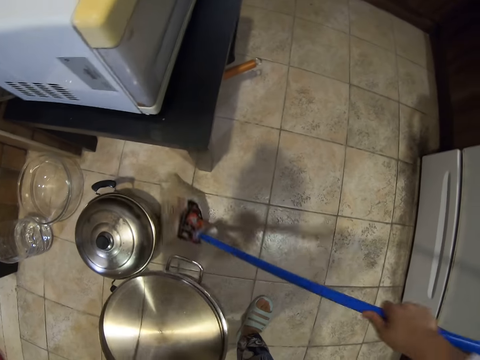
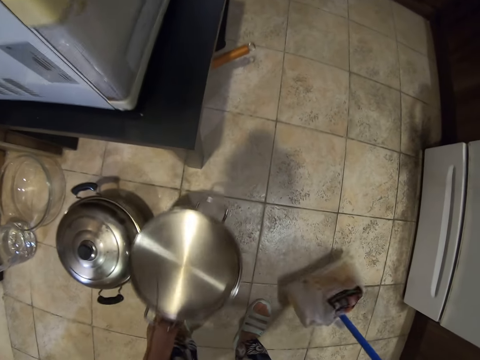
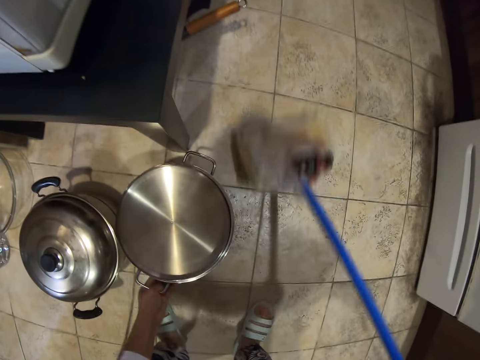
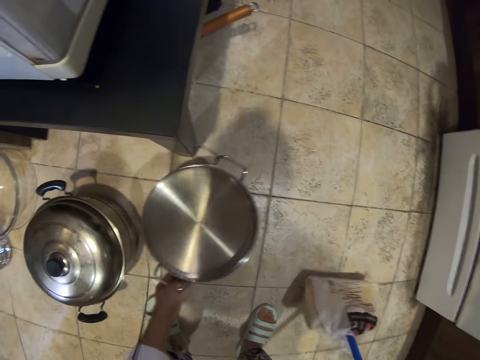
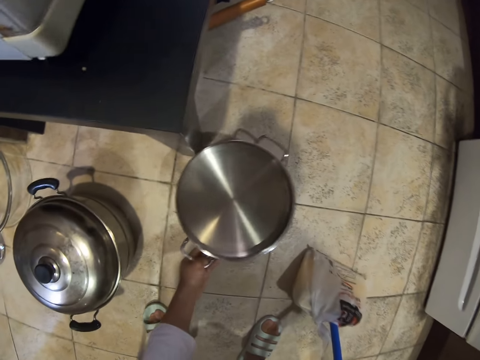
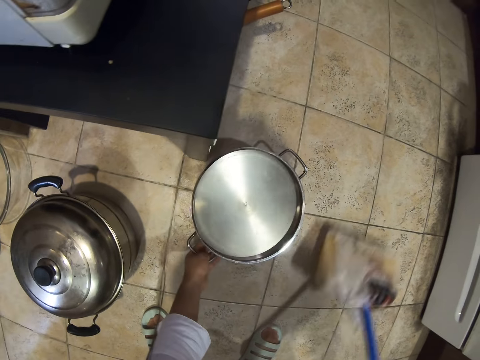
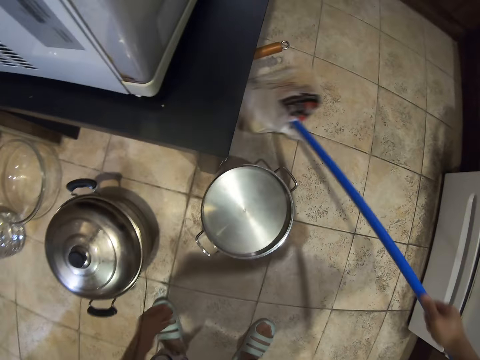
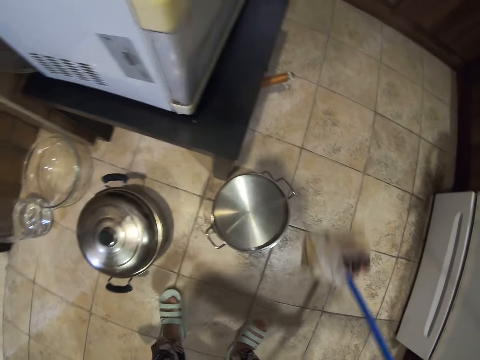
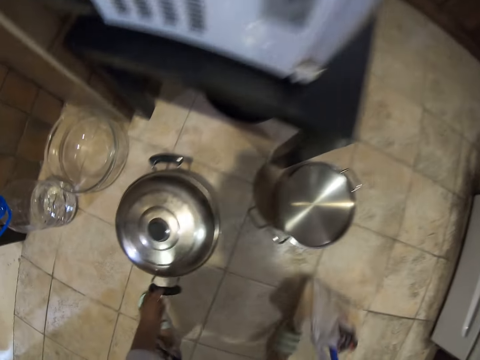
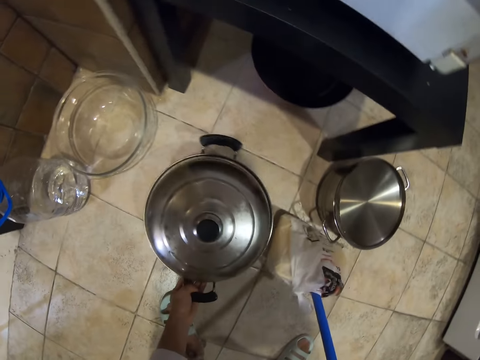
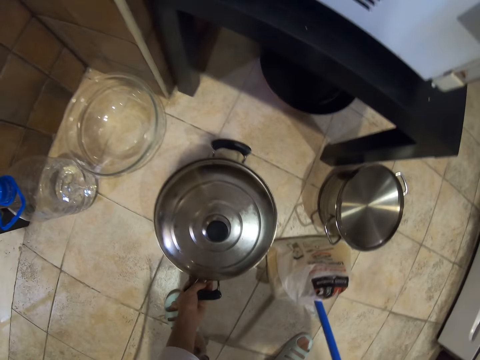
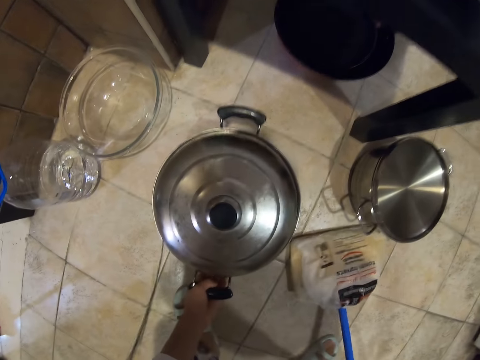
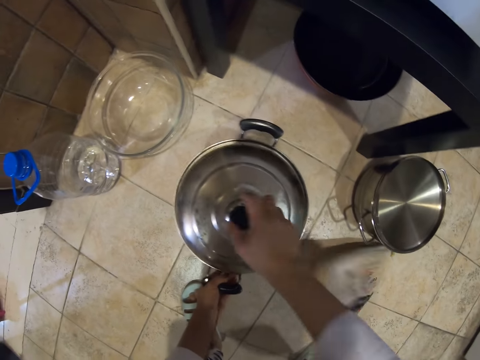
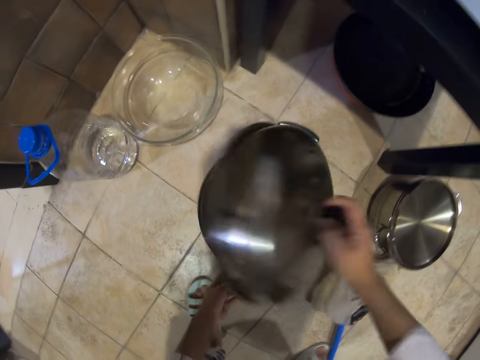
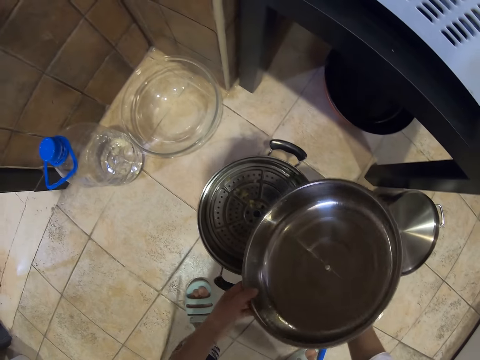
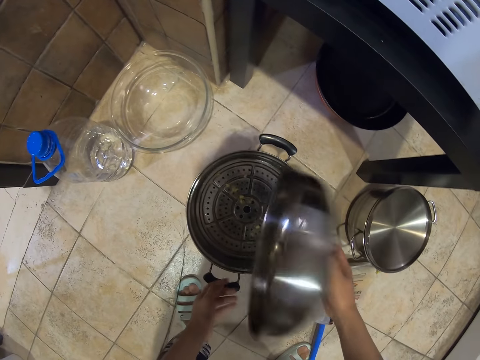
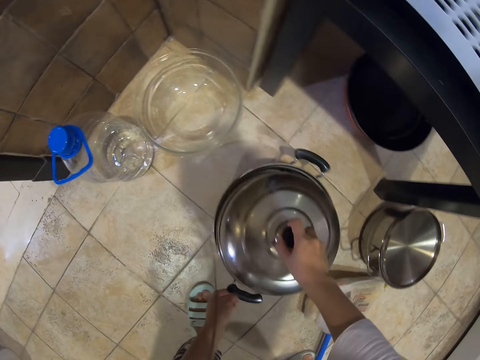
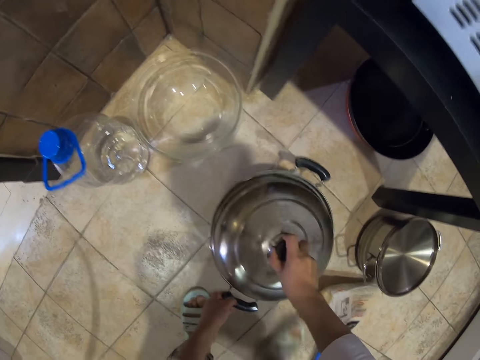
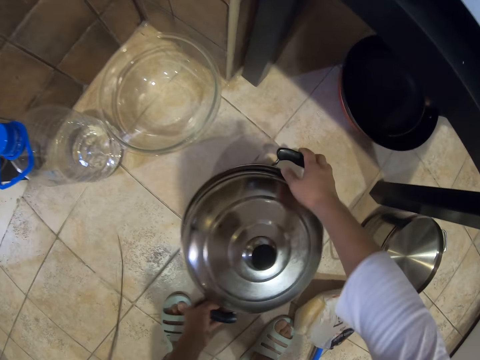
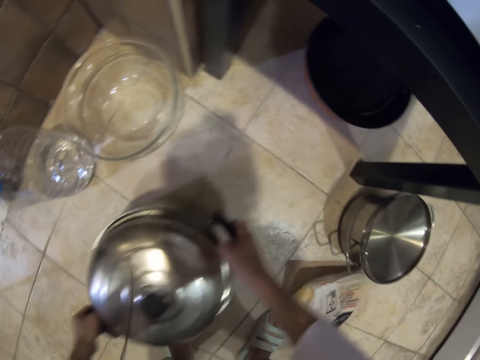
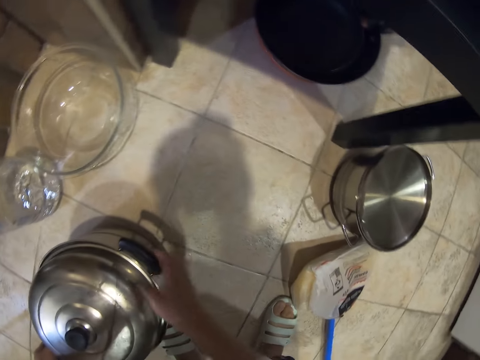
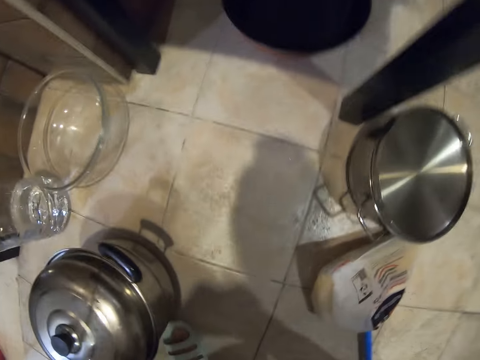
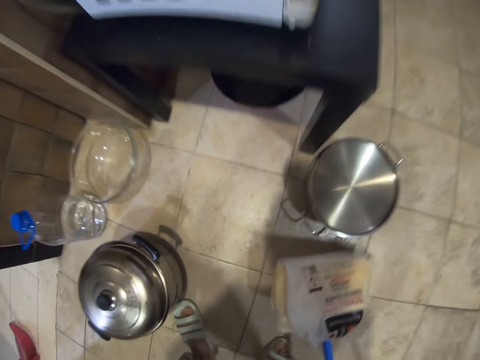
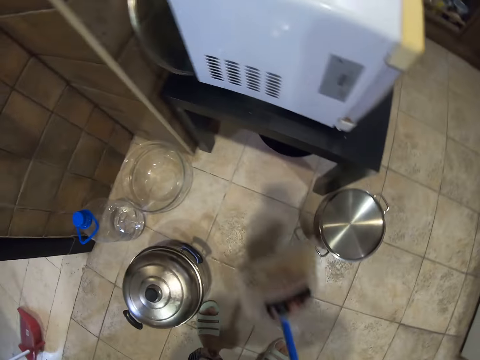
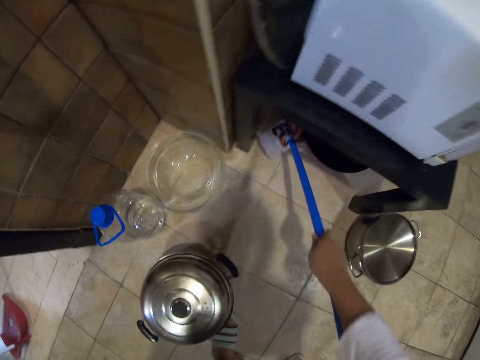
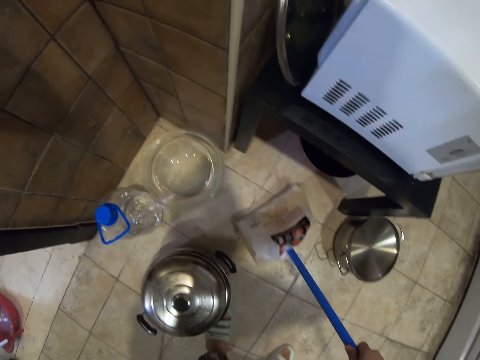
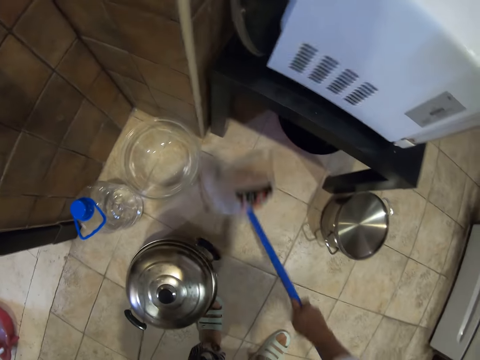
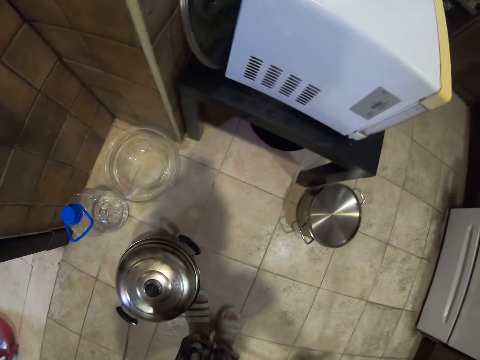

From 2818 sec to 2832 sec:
The camera wearer puts down the cooking pot. They sweep the floor. They hold the handle of the cooking pot. They put the broom down. They open the pot lid. They close the cooking pot with the lid. They lift the cooking pot and put the cooking pot aside. They pick up the broom. They sweep the floor.

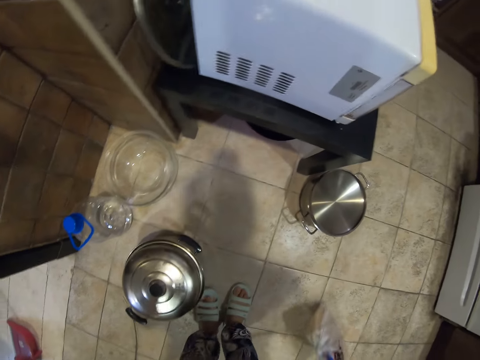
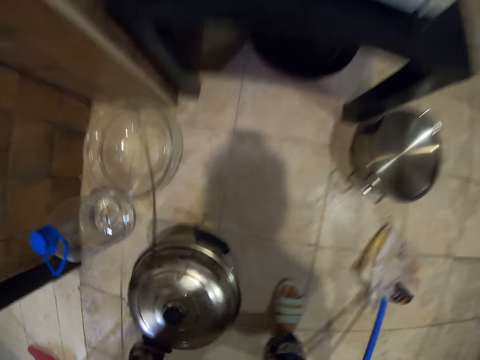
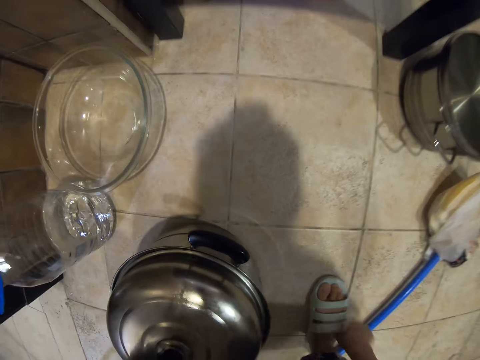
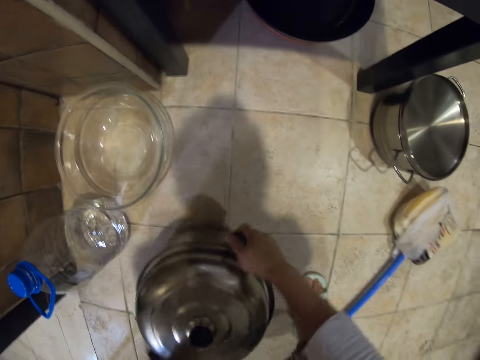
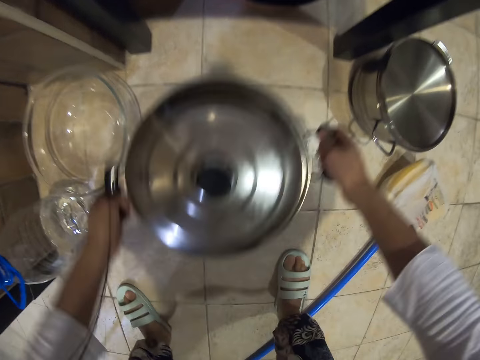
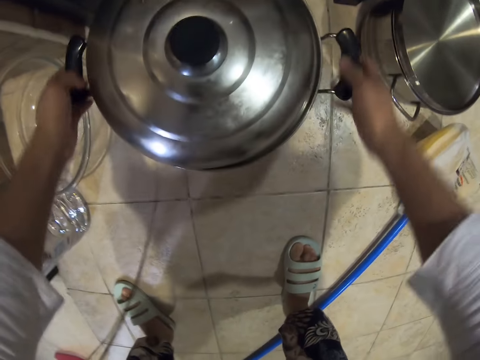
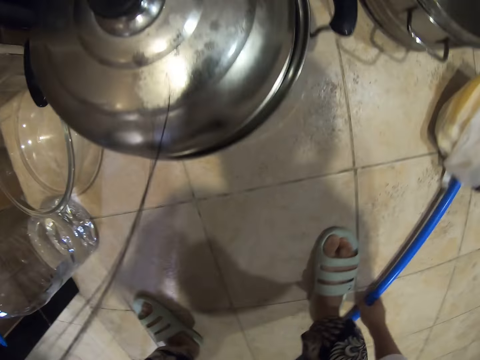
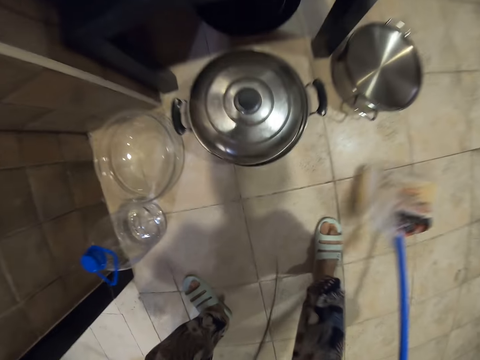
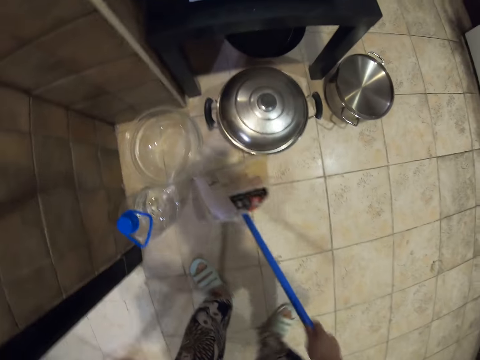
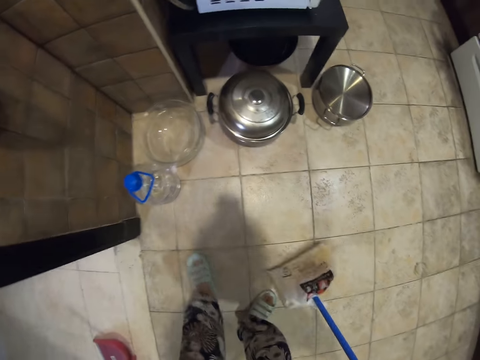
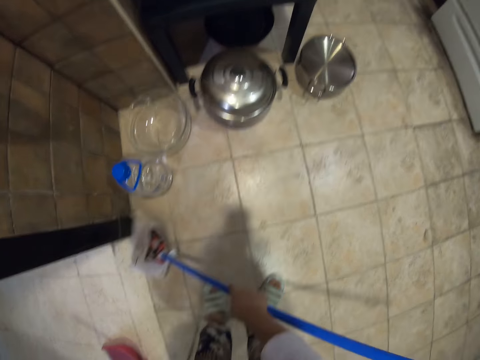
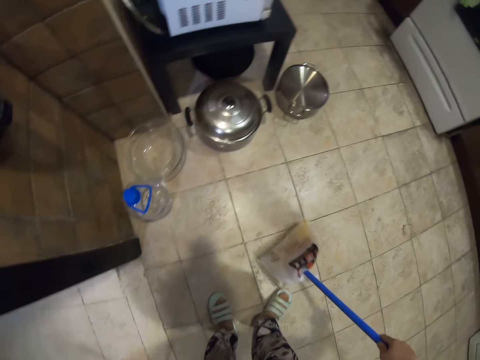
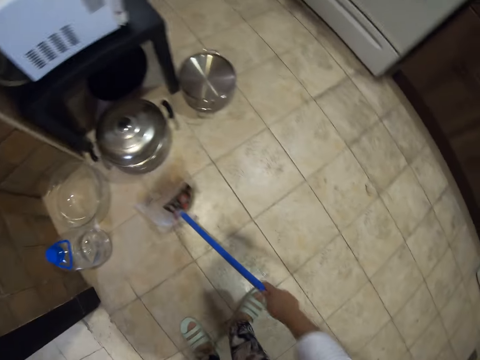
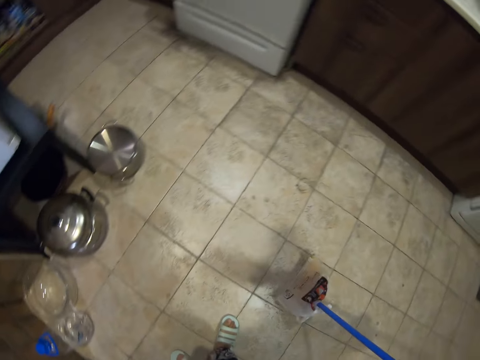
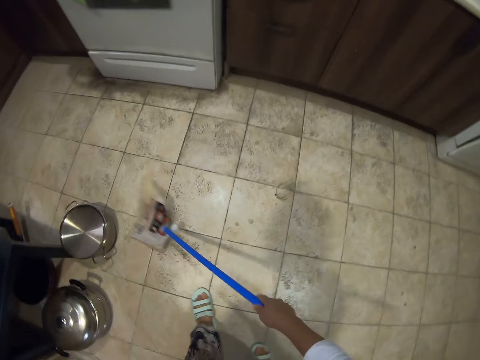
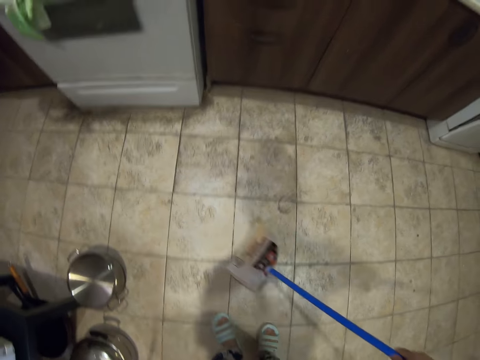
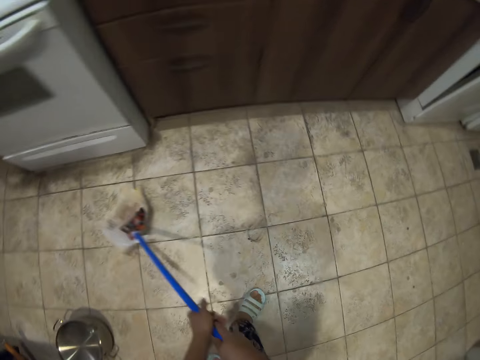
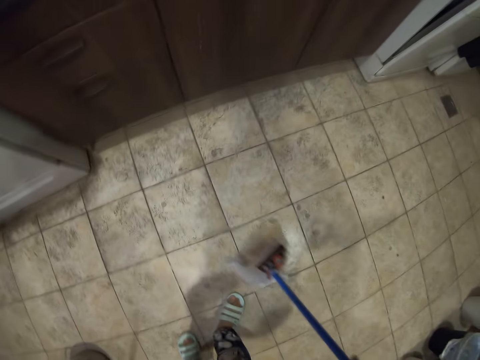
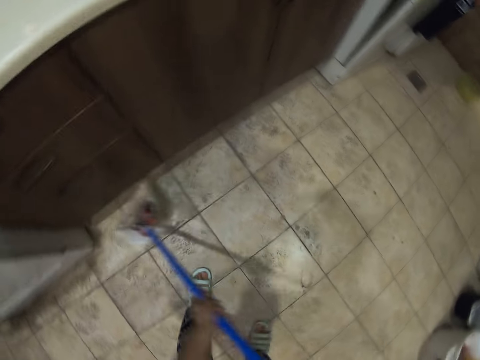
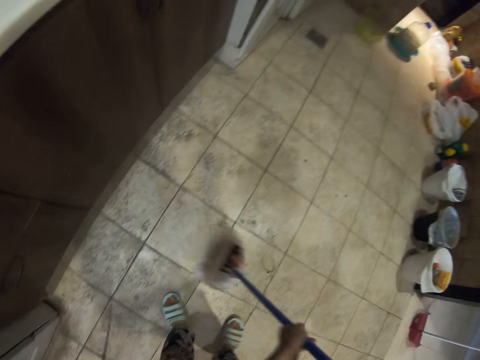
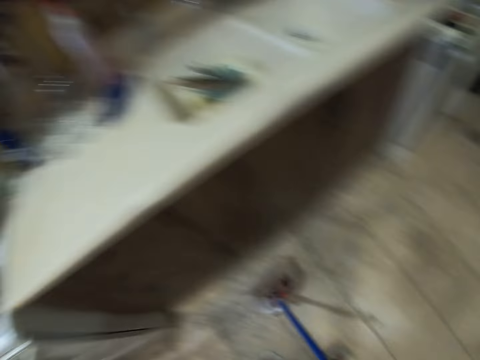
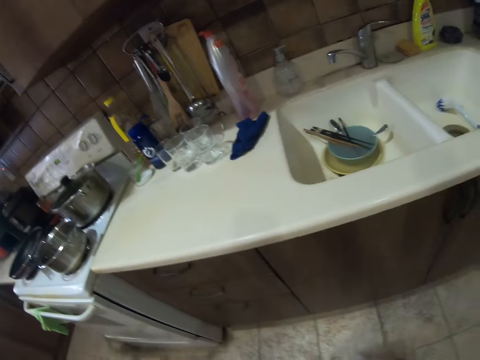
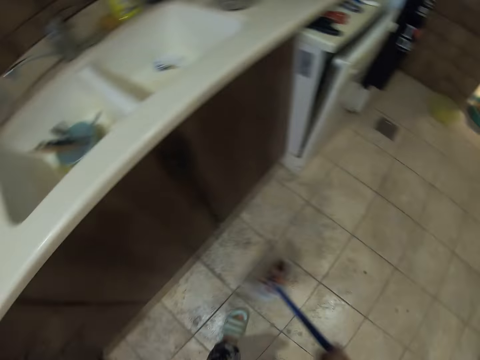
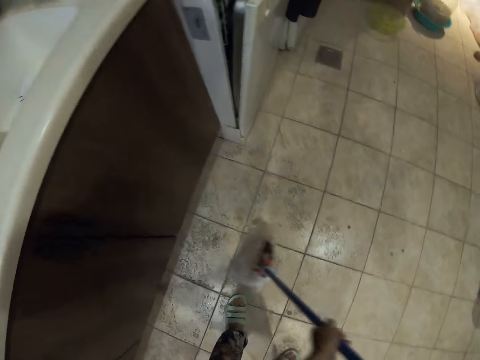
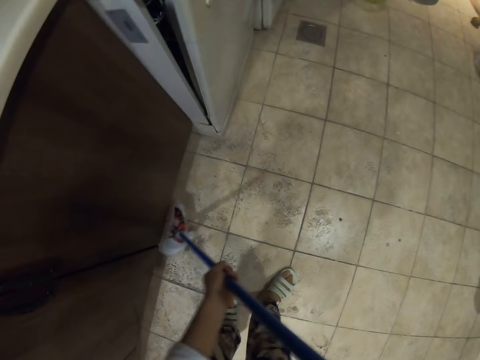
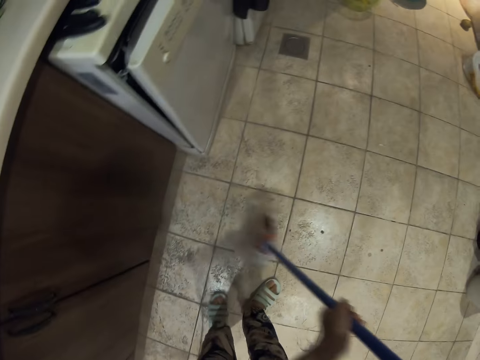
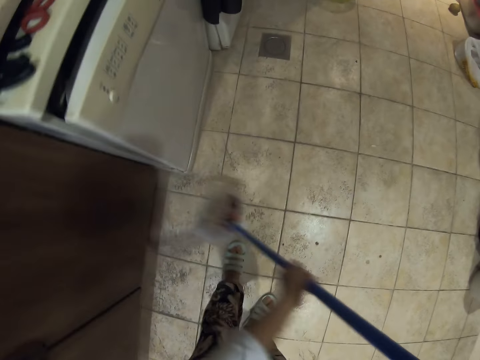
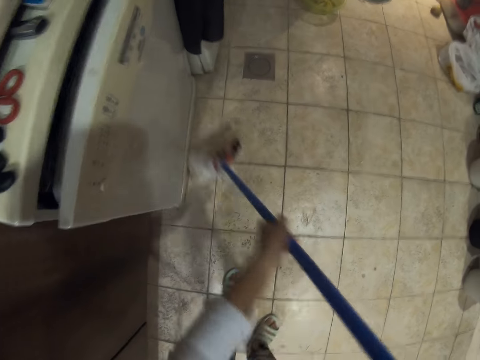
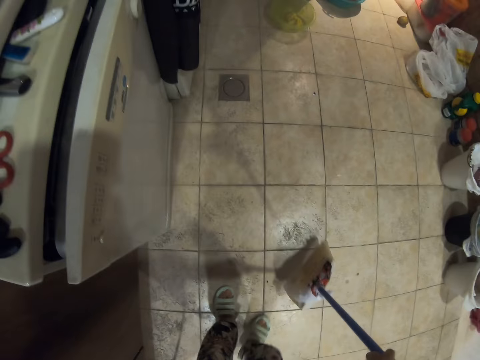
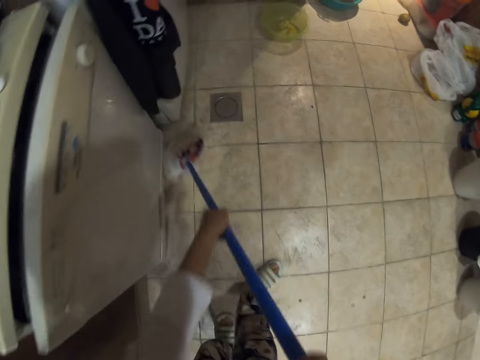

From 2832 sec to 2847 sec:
The camera wearer puts down the broom. They lift up the cooking pot. They put down the cooking pot. They pick up the broom. They sweep the kitchen. They look around. They look around again. They sweep the floor.
